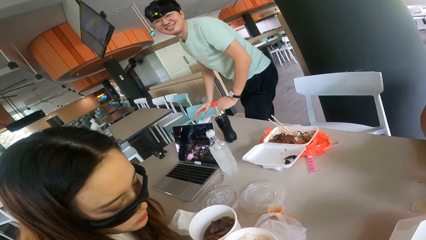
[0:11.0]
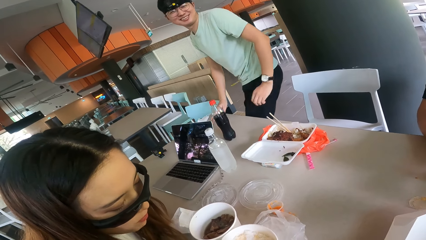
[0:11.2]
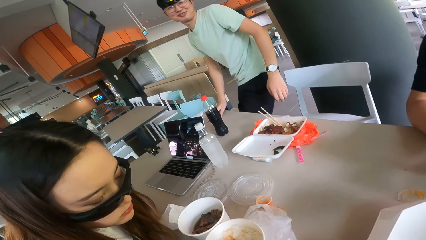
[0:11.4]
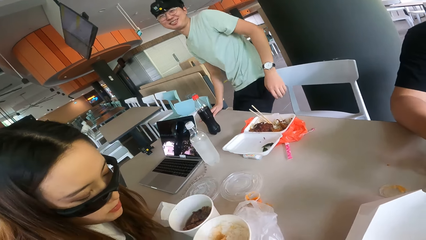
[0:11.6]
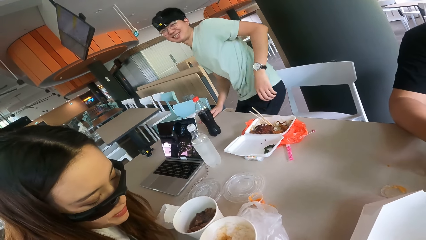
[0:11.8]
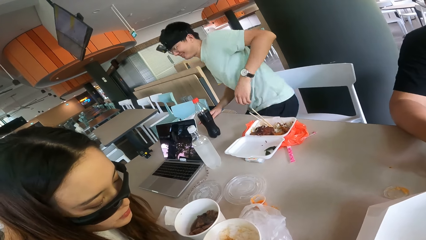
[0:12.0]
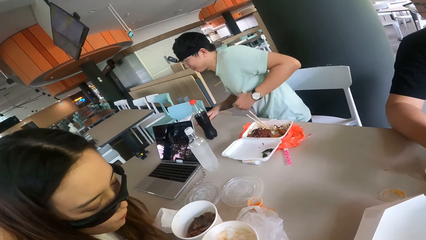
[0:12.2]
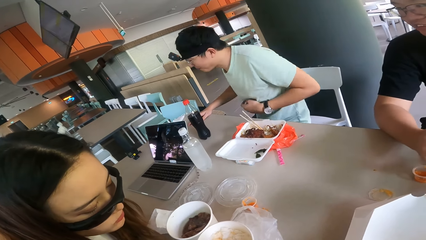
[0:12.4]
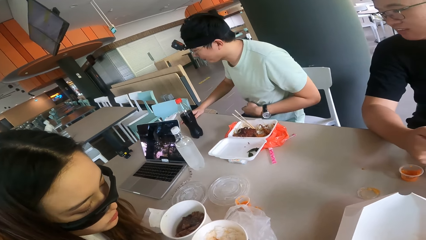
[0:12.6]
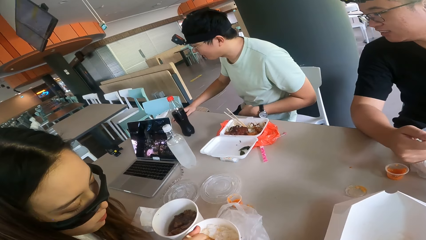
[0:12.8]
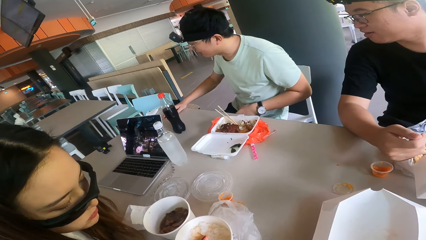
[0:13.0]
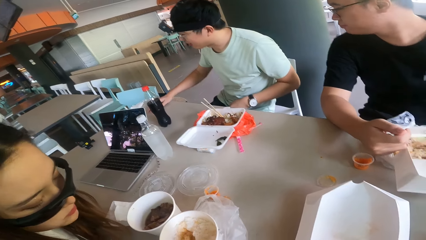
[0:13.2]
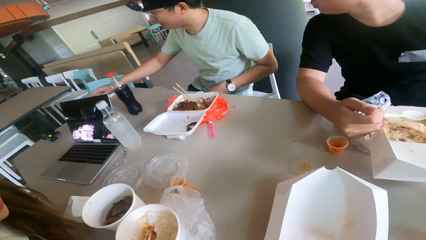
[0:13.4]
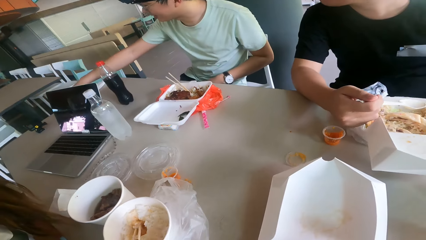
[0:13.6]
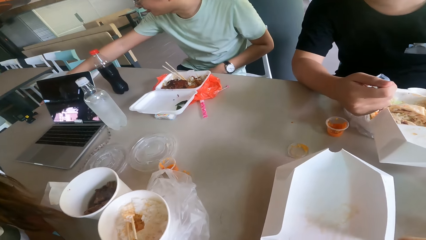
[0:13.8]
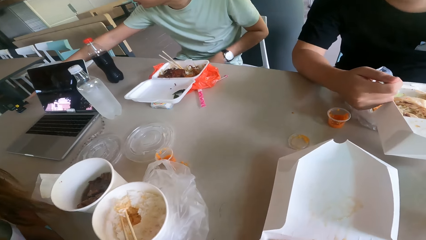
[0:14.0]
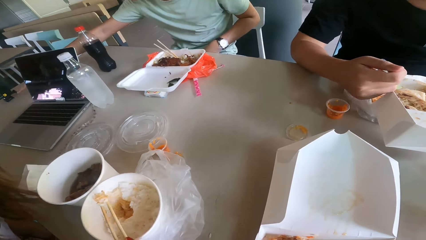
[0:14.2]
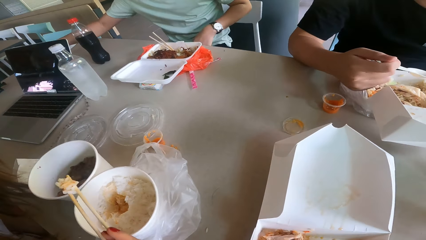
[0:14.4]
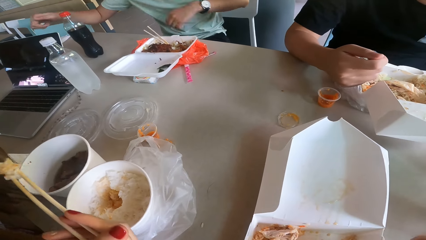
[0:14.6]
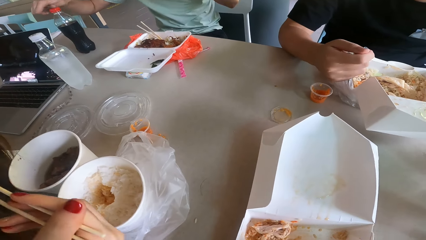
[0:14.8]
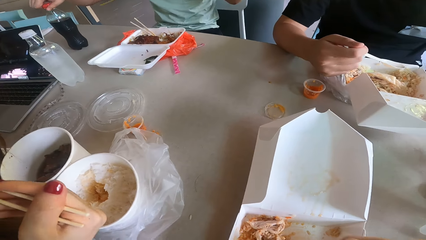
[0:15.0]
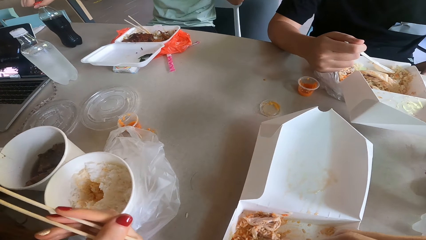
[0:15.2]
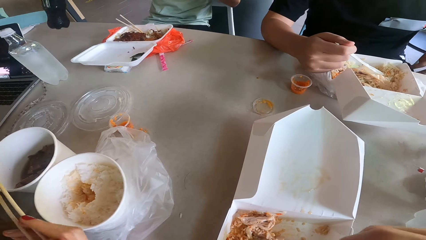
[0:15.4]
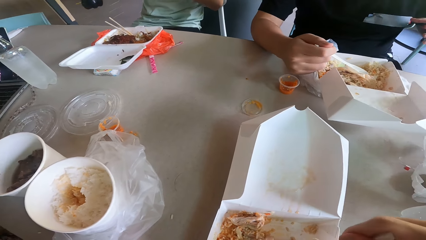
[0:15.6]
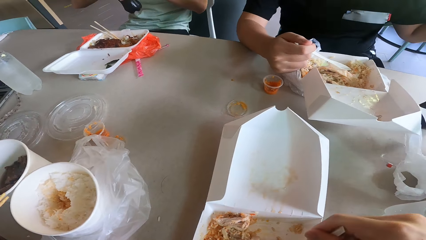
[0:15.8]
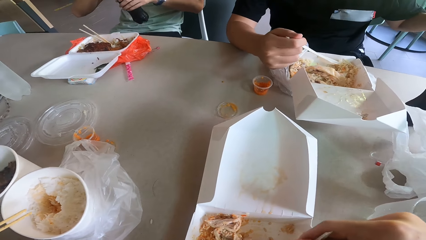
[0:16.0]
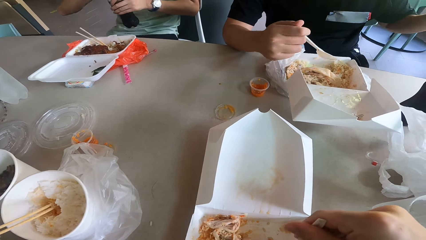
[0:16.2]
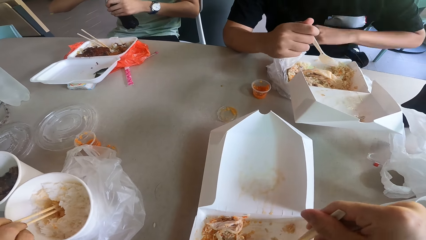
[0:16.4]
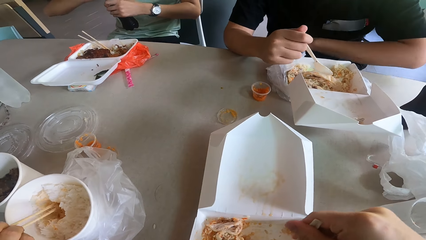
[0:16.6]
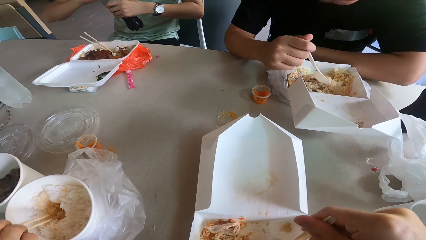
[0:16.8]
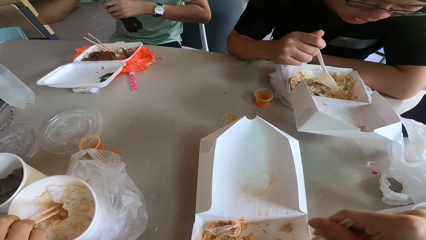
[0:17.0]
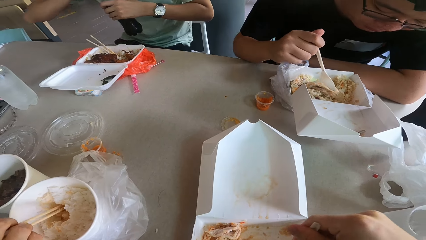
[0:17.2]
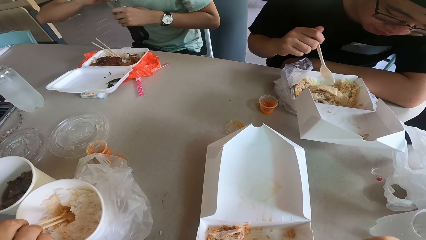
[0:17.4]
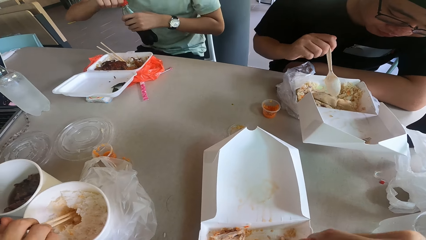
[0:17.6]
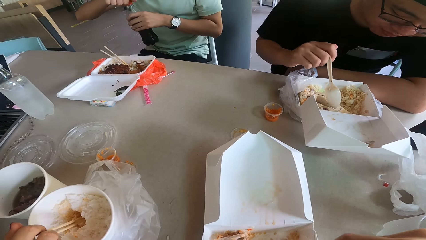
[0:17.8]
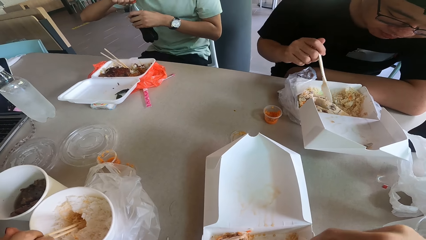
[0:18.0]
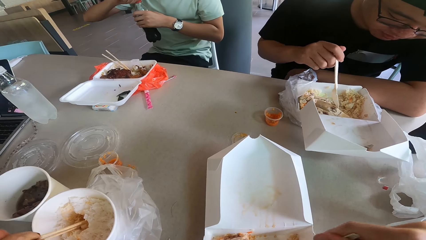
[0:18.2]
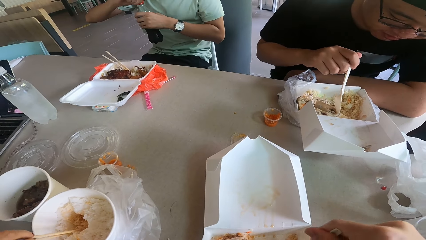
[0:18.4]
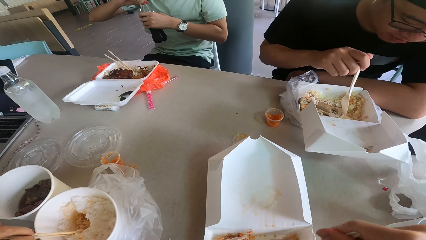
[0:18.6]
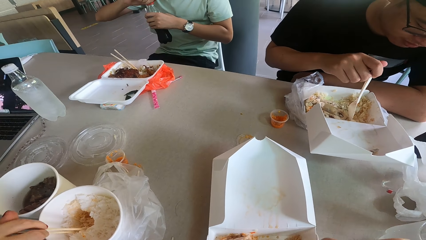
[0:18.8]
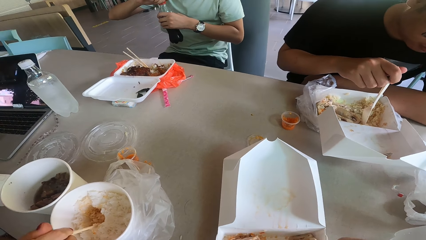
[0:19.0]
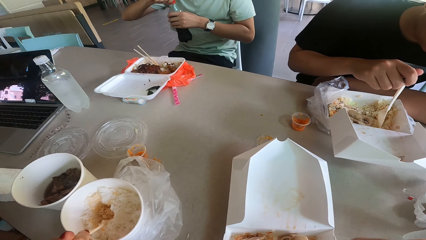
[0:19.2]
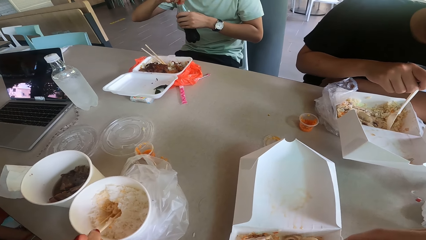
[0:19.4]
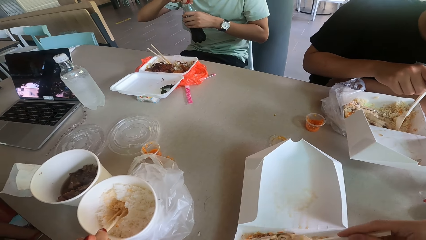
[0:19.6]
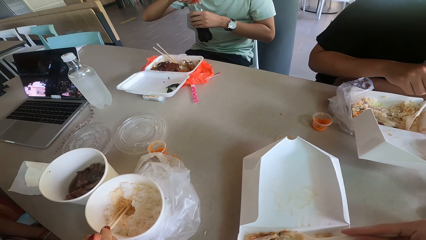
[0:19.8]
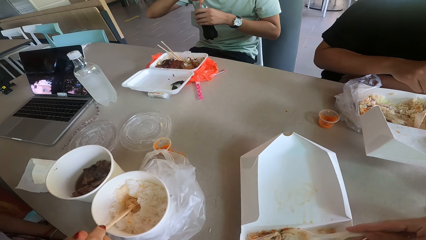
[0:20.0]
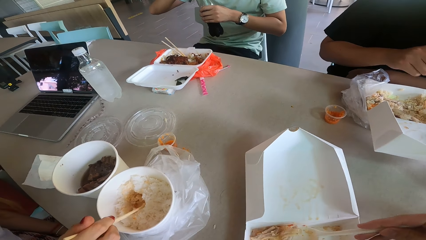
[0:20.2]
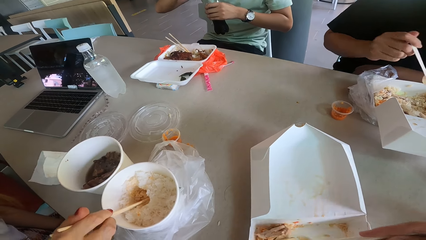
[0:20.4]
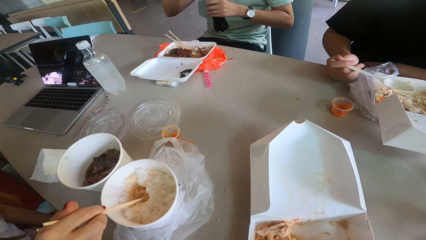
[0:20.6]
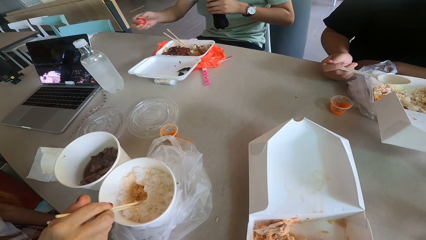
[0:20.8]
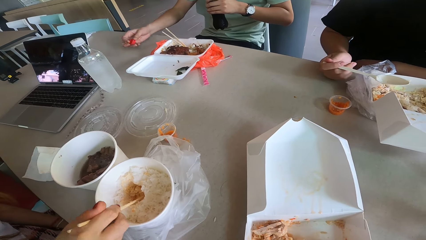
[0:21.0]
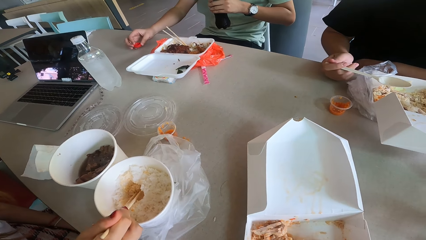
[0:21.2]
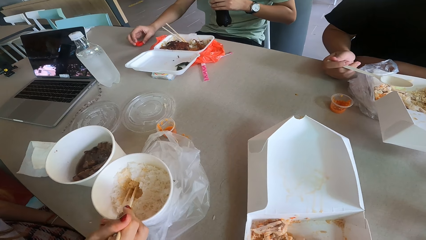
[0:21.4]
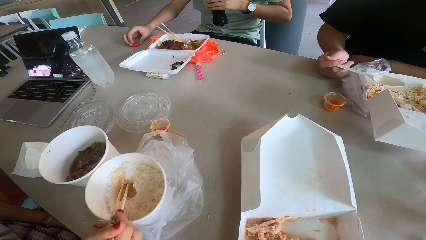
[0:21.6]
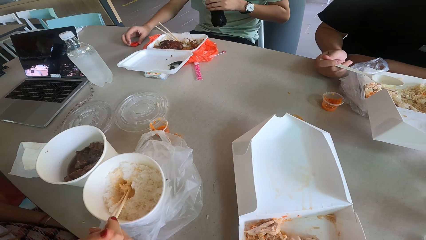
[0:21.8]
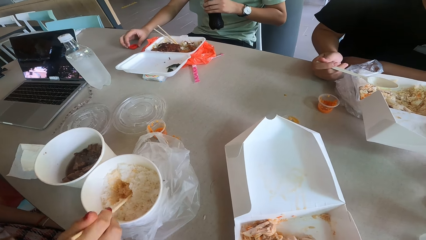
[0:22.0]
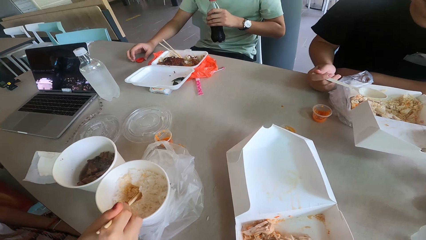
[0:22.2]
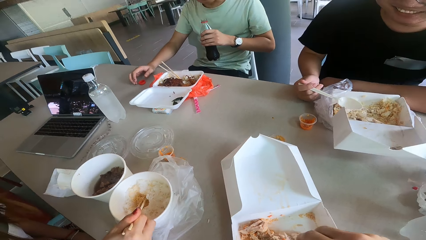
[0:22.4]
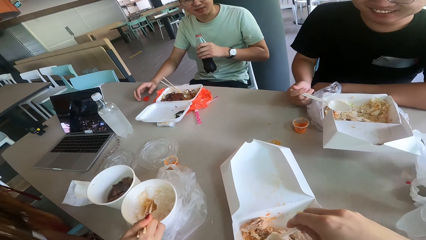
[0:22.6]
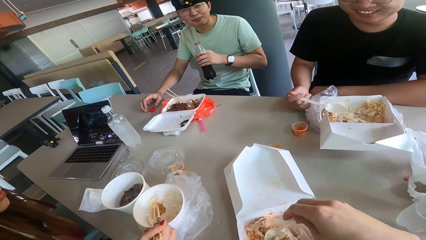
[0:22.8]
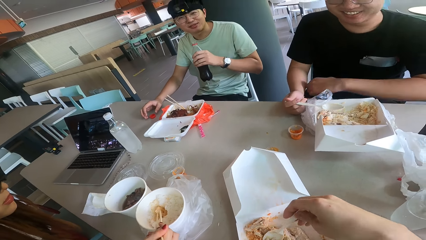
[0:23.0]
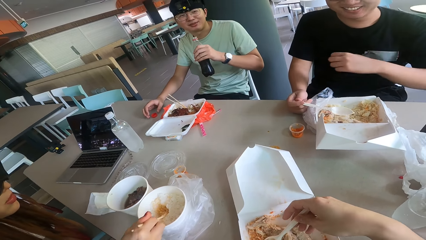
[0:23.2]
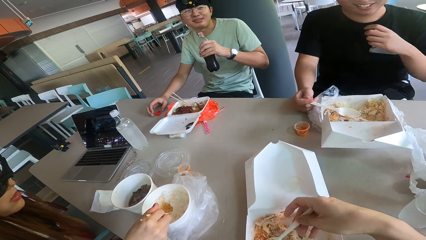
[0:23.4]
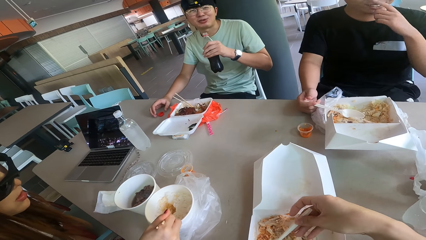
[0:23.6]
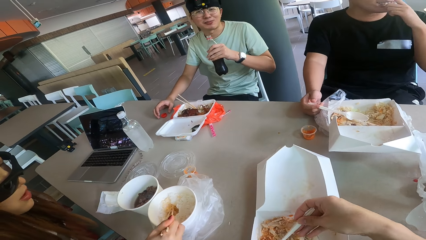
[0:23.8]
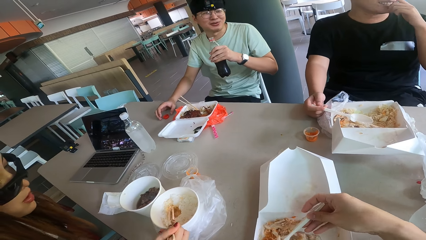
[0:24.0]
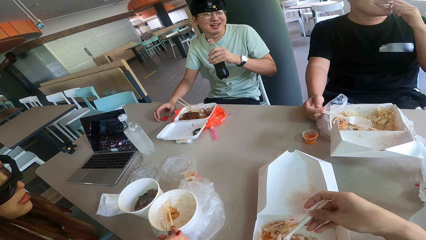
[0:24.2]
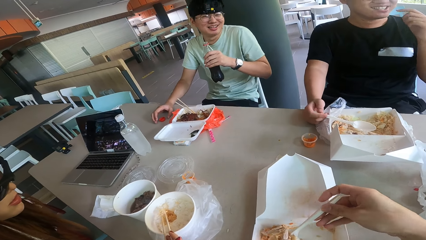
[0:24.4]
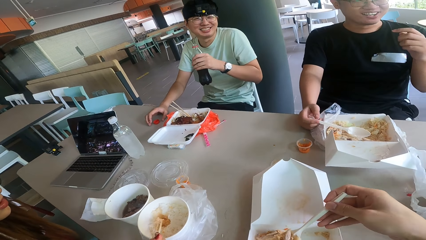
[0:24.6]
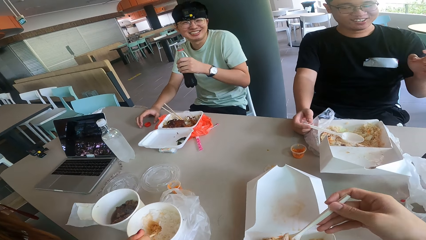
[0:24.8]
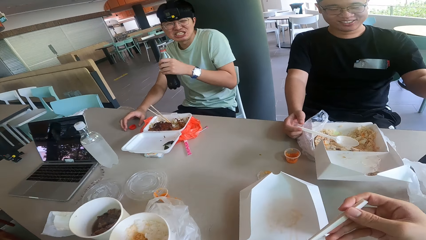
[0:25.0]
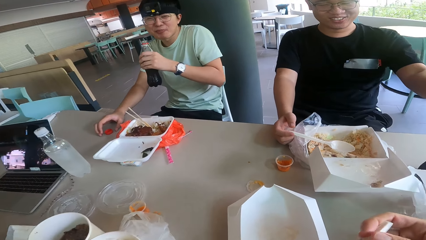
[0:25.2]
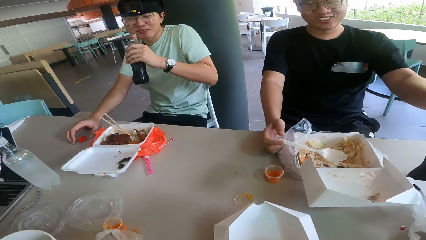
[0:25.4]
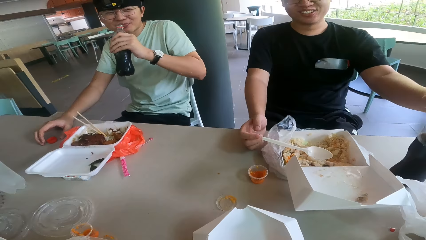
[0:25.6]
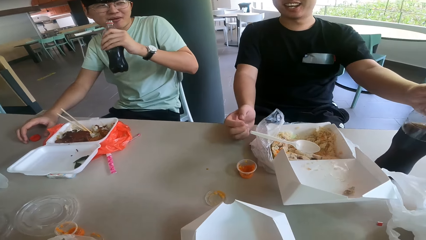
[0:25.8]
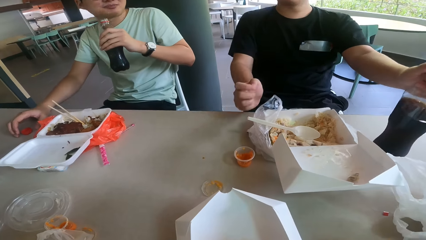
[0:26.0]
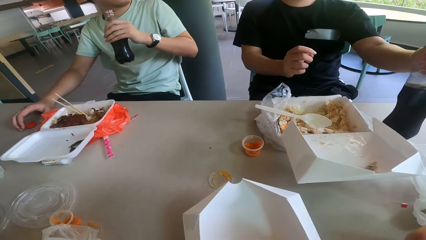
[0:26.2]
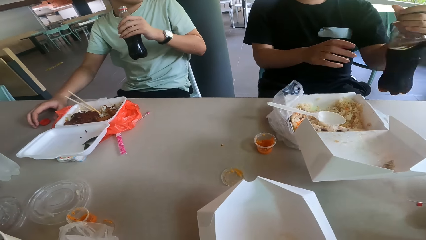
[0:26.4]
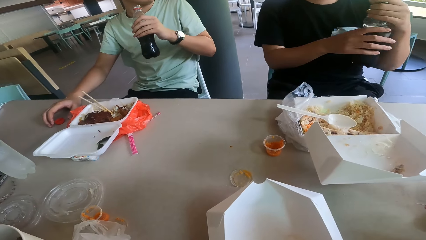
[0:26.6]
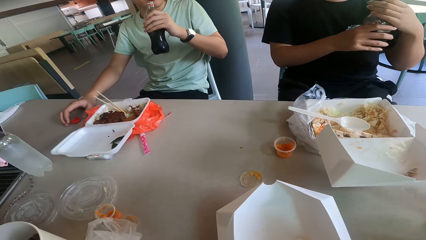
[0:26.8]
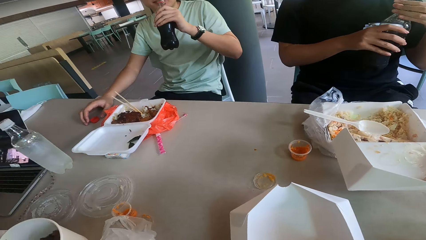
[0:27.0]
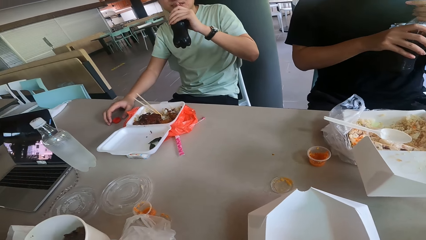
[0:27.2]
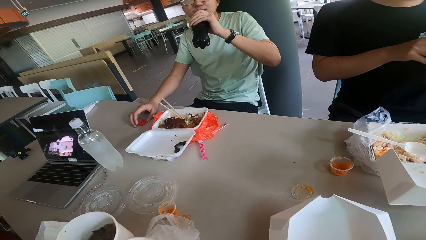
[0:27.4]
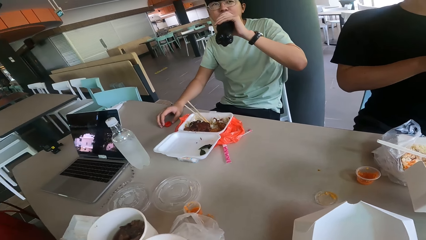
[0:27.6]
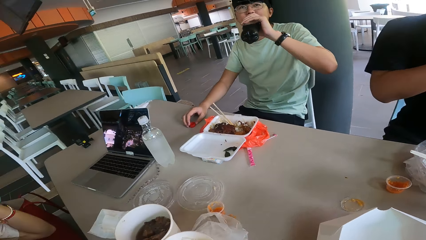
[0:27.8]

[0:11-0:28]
A person sits down. Another person talks while eating. The camera wearer talks. They eat with a chopstick on top of the table. The first person speaks while wanting to sip a soda from a bottle.
